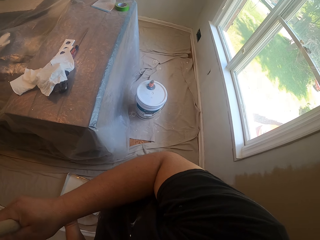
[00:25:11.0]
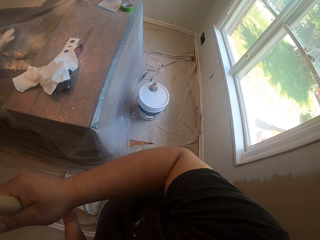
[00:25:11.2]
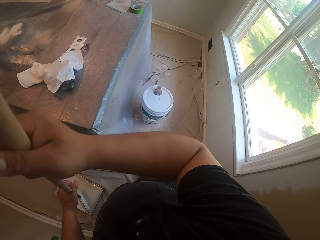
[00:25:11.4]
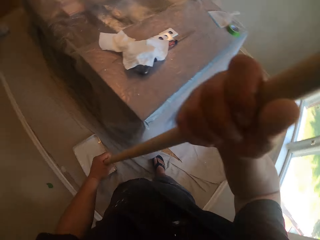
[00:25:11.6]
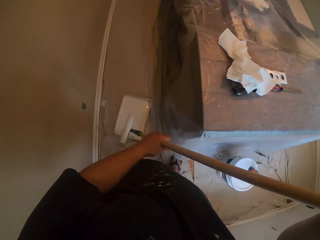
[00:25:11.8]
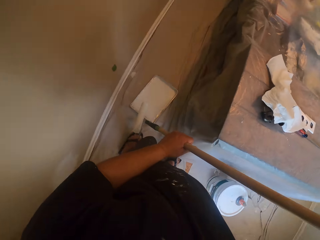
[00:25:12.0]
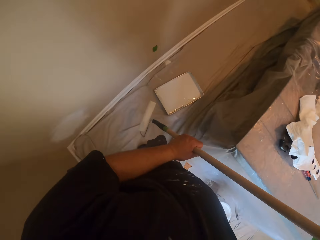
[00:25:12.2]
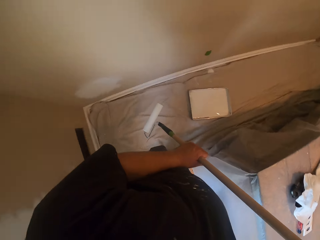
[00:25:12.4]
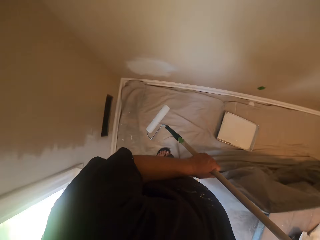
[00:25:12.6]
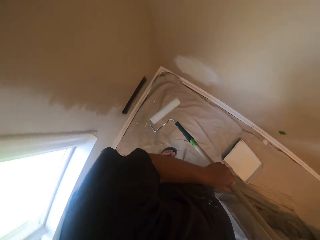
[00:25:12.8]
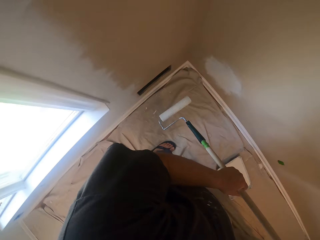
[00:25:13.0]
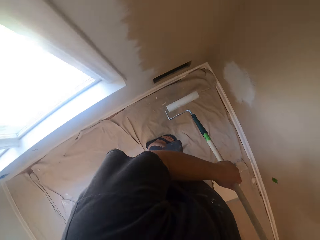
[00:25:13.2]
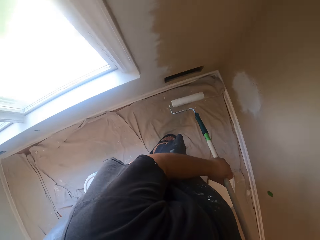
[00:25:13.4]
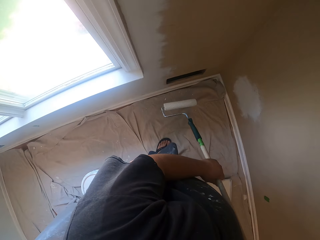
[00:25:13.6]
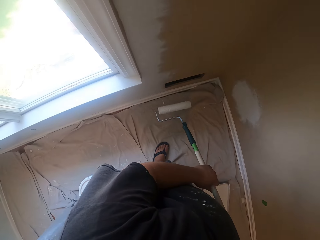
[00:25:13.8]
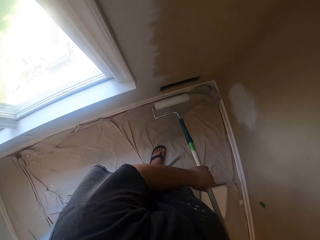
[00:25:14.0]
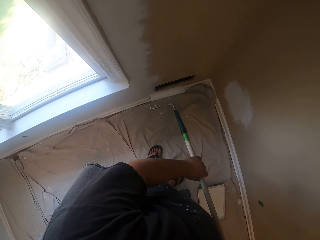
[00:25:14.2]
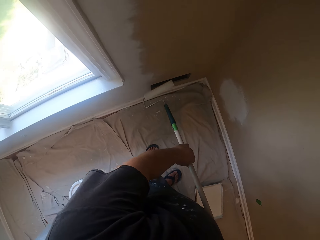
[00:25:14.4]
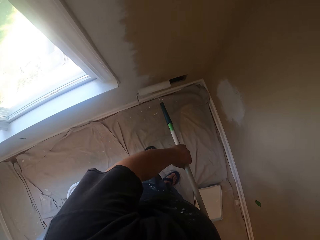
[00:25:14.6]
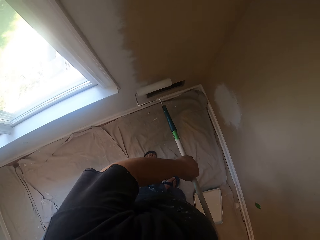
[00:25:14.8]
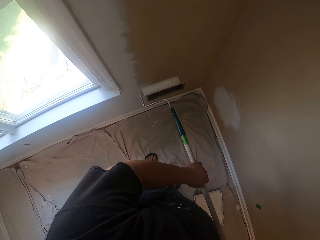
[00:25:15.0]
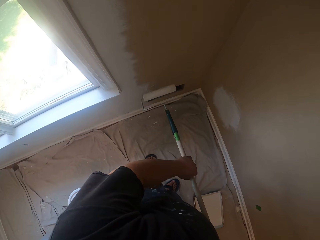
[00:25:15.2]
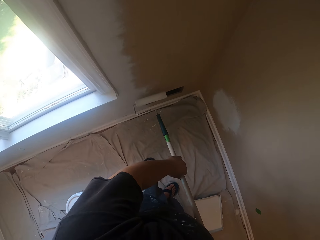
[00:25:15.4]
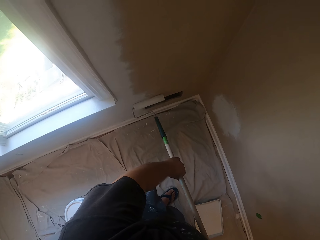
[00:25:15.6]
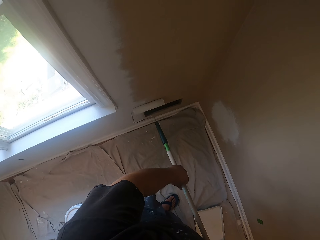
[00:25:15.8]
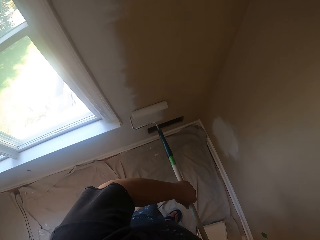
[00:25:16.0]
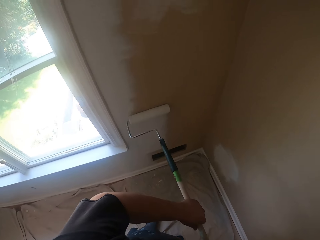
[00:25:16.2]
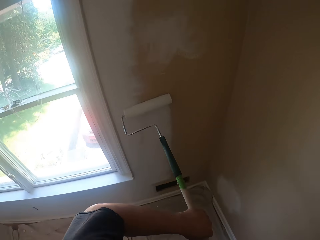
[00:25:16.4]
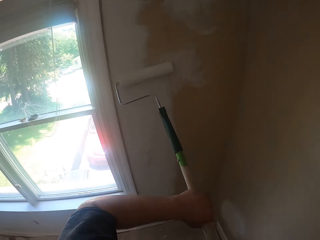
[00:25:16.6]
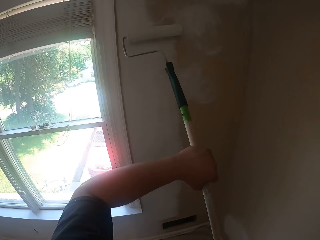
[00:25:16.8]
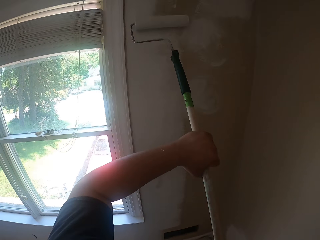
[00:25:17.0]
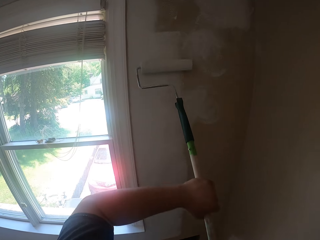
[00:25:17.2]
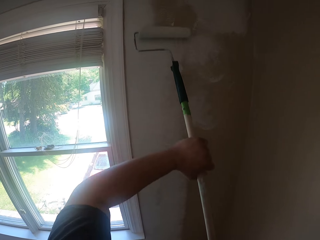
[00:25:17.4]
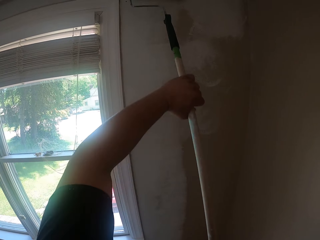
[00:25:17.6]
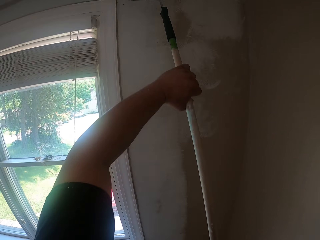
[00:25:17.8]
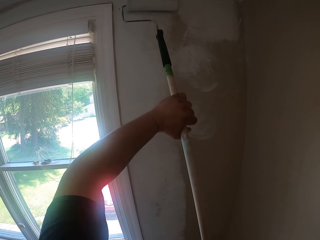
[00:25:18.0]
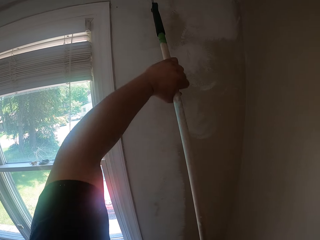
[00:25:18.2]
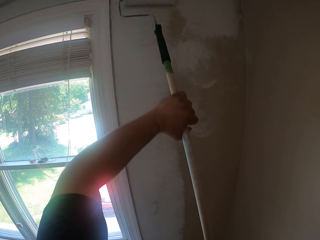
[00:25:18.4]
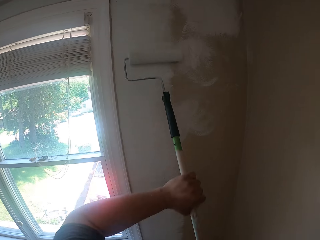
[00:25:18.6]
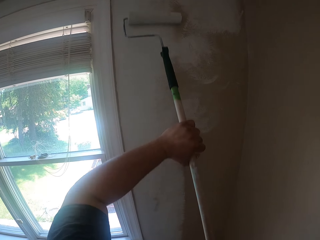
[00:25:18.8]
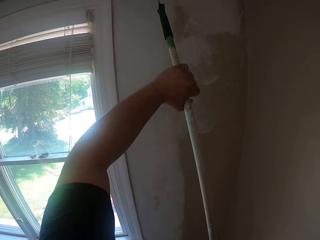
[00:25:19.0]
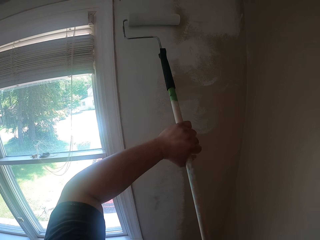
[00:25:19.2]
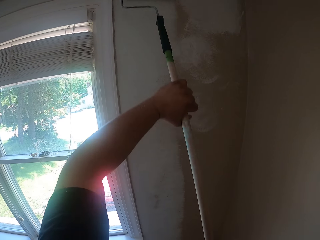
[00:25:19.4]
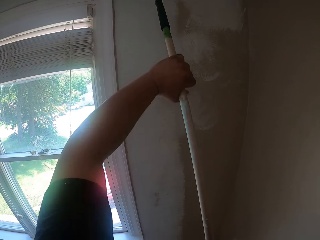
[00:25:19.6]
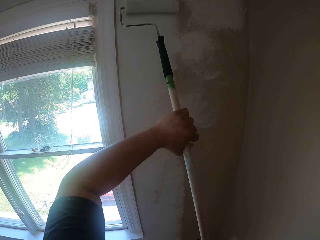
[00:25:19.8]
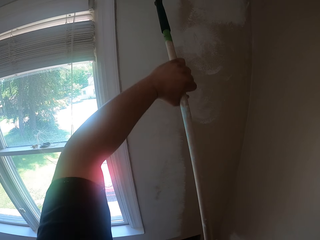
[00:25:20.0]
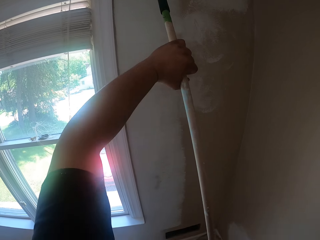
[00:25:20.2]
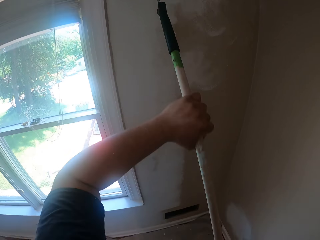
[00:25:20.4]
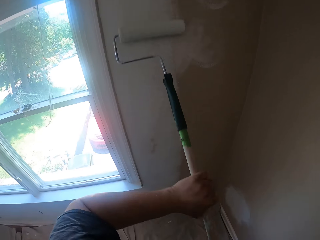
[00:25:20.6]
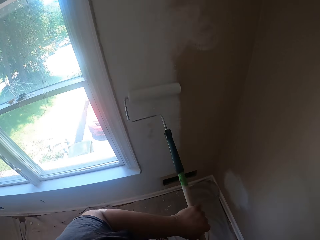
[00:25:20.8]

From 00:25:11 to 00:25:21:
The camera wearer paints the wall of the room with the roller brush.

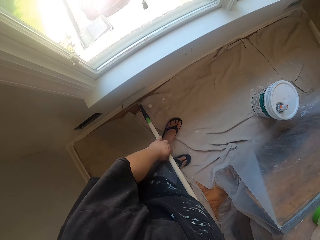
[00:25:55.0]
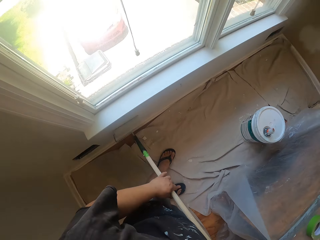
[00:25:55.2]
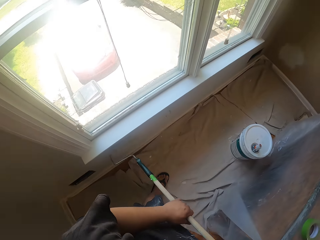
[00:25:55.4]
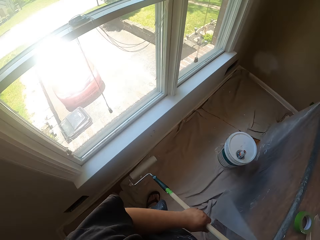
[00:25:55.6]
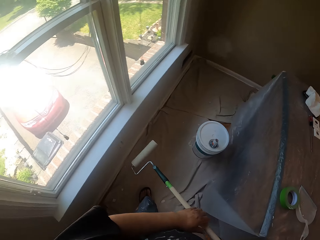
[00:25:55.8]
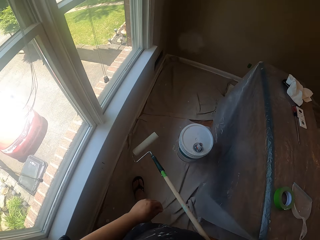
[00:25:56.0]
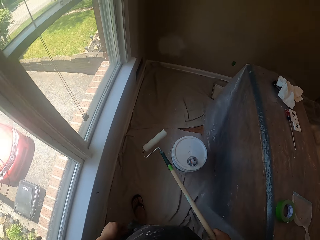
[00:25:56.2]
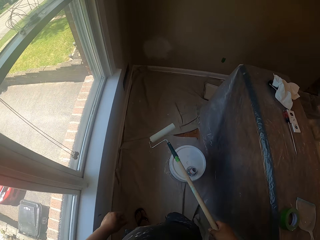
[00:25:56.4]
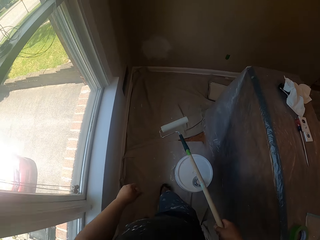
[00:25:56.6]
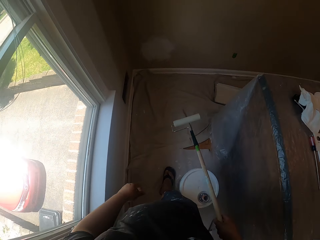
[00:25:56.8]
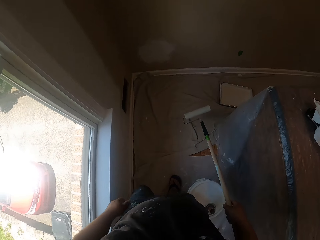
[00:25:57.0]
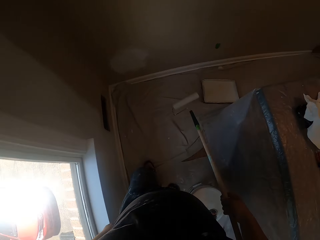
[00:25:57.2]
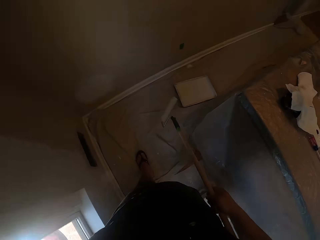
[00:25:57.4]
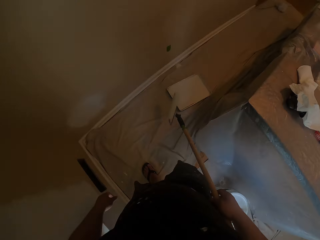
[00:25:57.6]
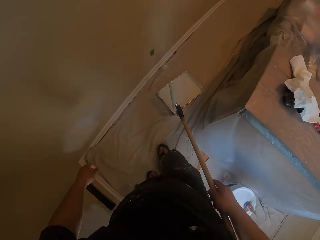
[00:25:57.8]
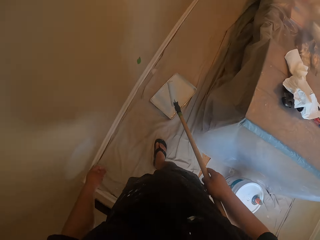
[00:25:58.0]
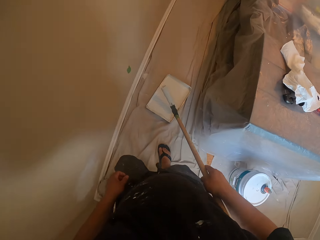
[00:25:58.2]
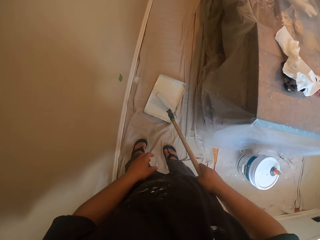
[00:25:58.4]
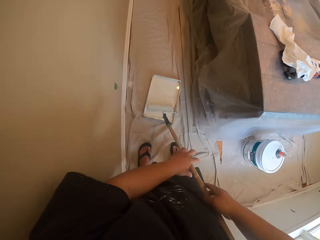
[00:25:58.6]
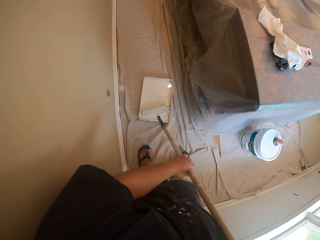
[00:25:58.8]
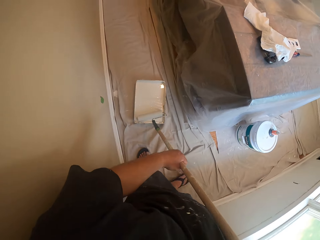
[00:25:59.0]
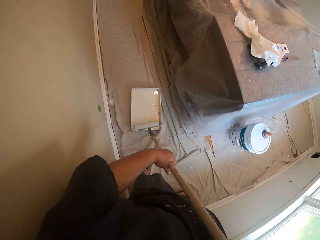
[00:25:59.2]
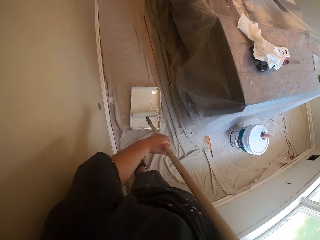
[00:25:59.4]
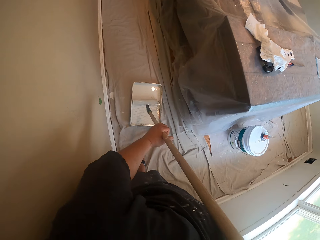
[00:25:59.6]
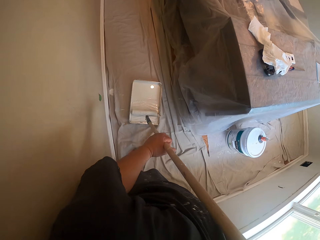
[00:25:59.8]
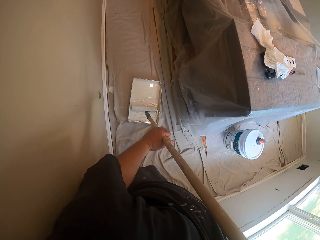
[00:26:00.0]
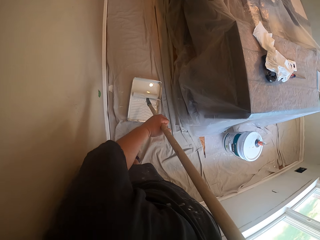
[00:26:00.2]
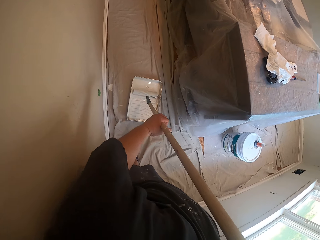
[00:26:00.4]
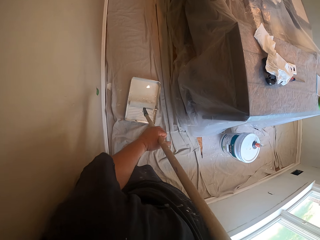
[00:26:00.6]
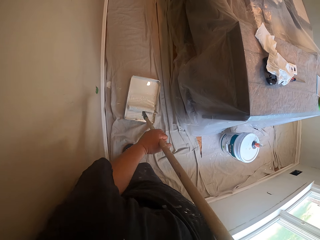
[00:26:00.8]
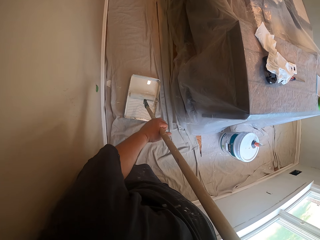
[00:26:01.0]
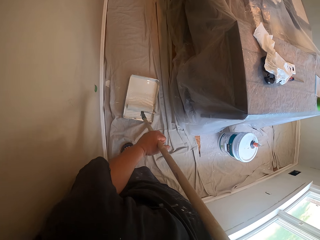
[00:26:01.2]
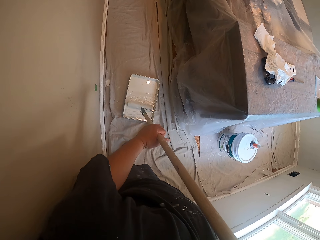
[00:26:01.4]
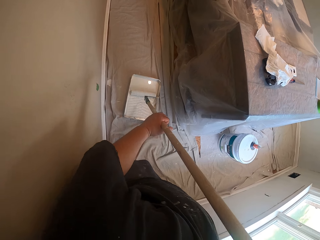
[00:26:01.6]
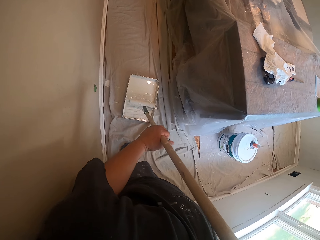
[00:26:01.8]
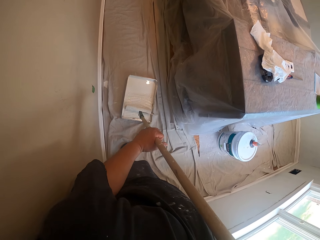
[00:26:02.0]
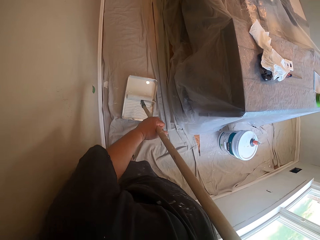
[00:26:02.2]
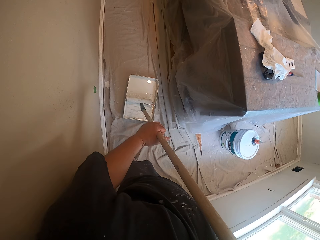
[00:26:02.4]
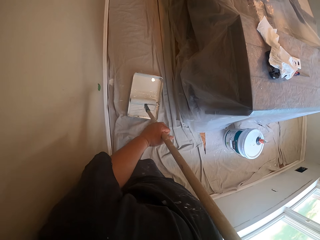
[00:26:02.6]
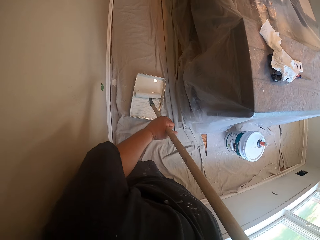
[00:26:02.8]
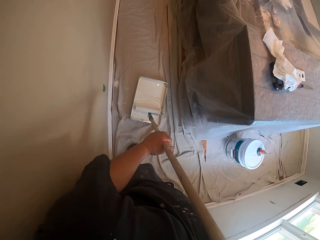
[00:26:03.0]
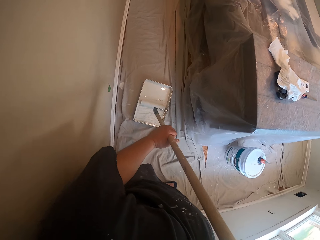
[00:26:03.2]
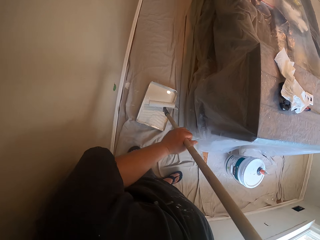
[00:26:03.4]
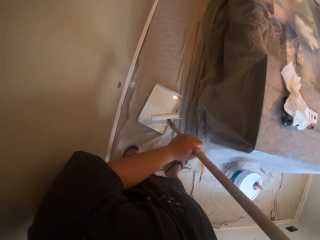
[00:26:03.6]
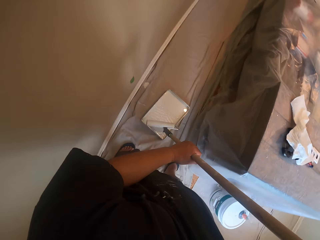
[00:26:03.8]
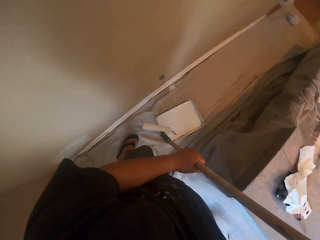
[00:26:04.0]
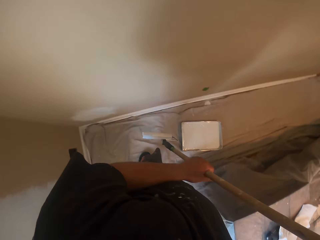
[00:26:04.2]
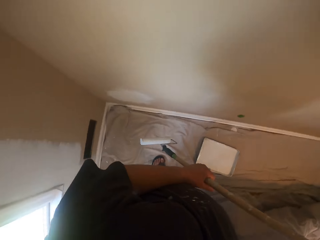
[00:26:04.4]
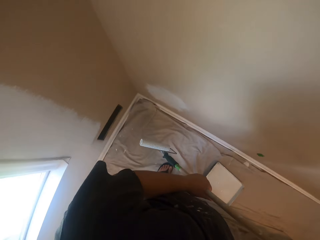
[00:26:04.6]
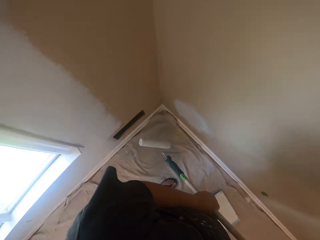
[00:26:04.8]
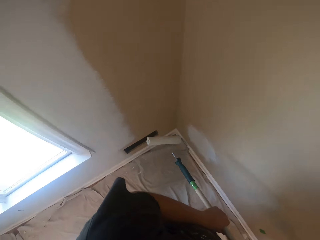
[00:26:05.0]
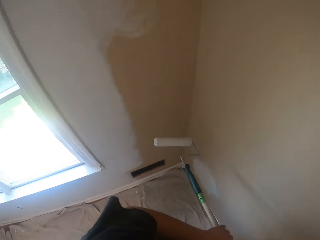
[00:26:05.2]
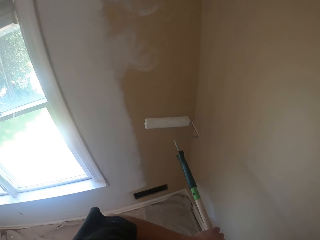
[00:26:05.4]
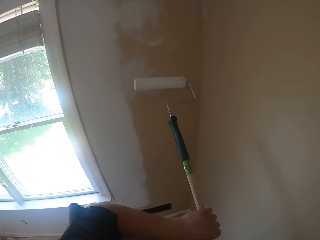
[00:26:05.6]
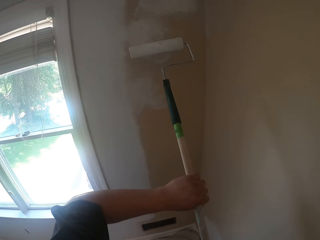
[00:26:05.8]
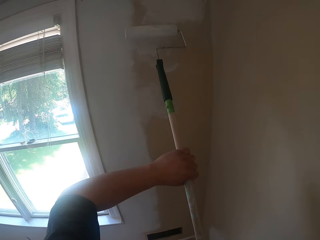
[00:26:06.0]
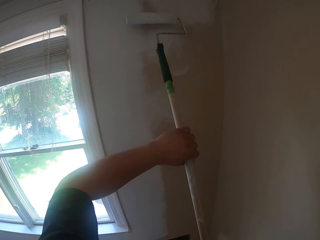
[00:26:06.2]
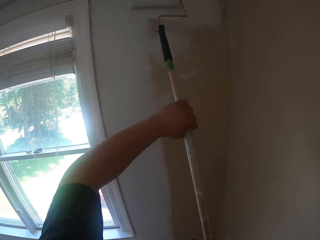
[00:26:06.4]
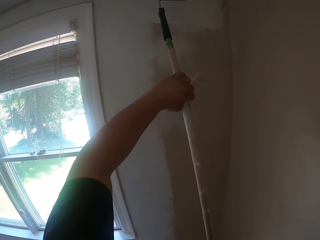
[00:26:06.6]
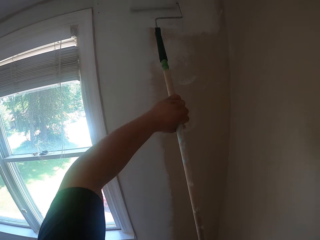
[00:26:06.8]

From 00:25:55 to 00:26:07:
The camera wearer walks towards the paint can. They dip the roller paint brush into the paint. They roll the roller brush inside the paint container on the floor. They paint the wall of the room with the roller brush.
